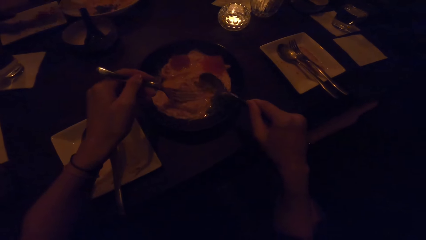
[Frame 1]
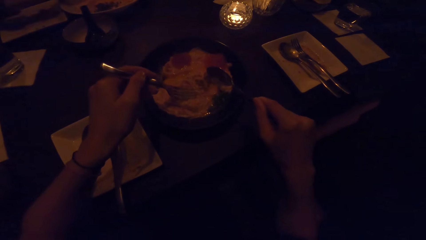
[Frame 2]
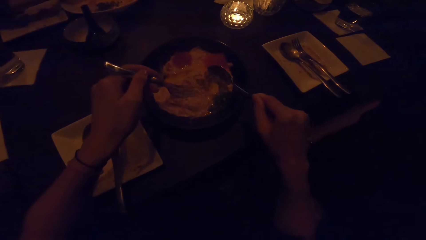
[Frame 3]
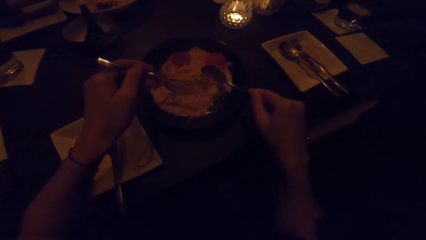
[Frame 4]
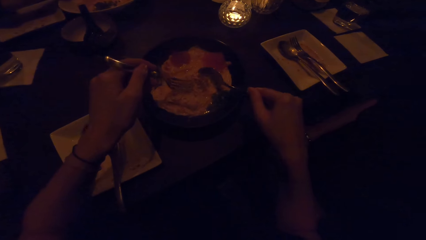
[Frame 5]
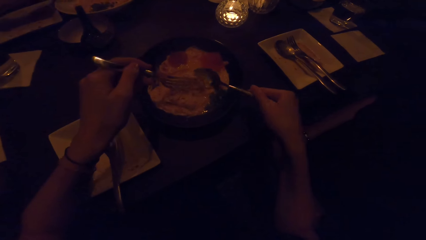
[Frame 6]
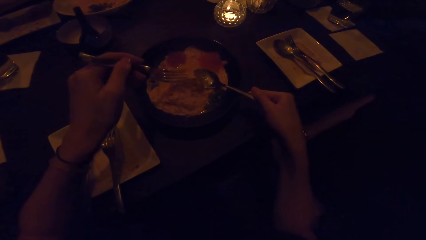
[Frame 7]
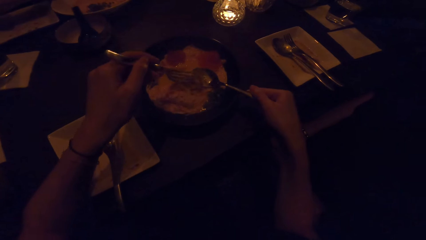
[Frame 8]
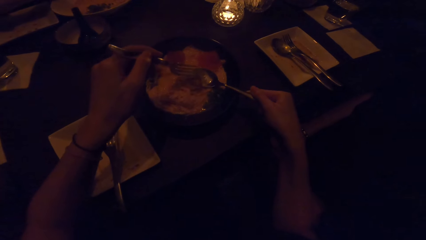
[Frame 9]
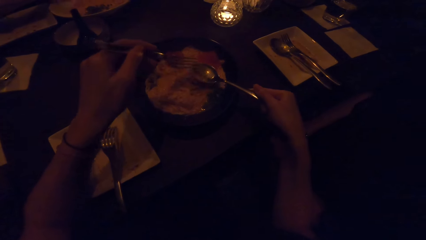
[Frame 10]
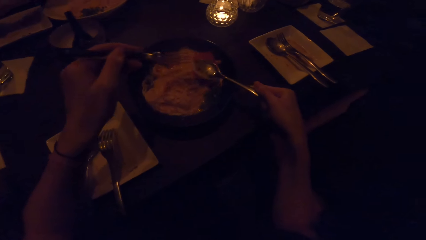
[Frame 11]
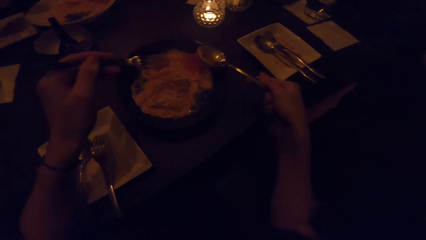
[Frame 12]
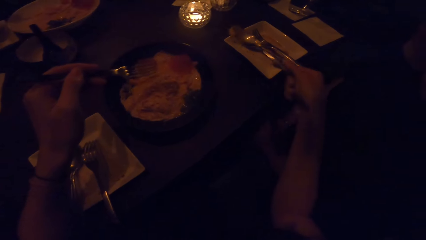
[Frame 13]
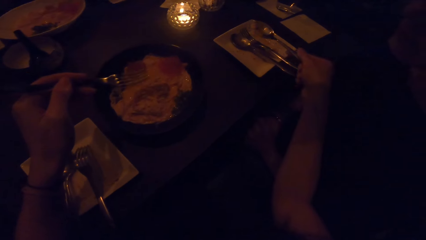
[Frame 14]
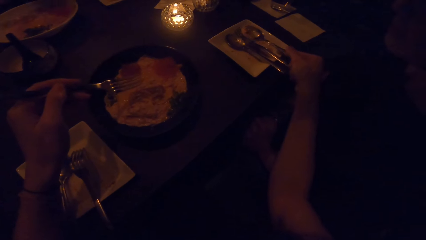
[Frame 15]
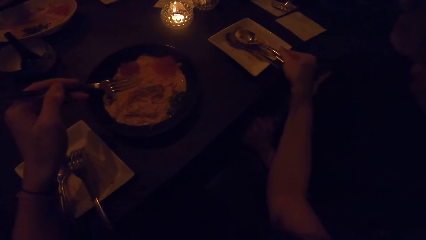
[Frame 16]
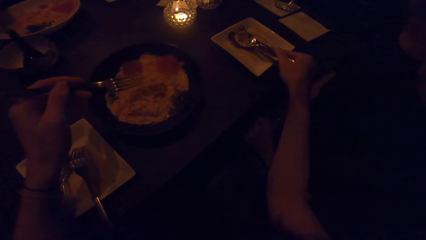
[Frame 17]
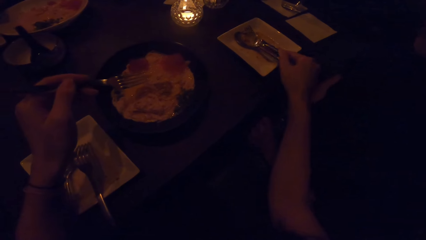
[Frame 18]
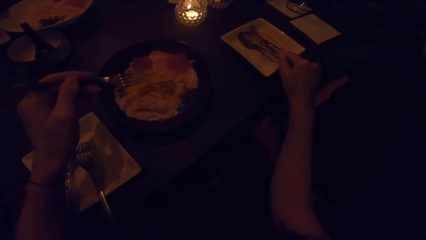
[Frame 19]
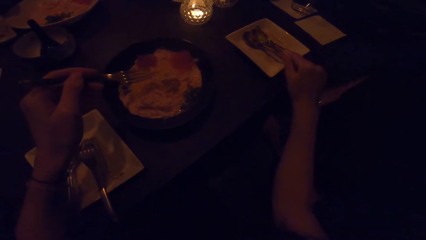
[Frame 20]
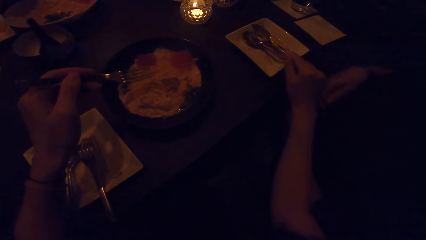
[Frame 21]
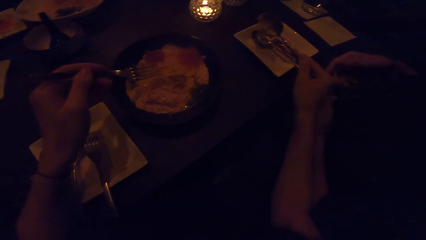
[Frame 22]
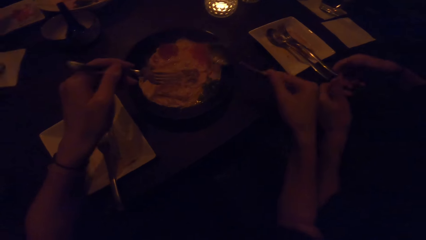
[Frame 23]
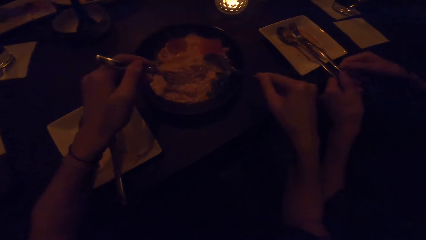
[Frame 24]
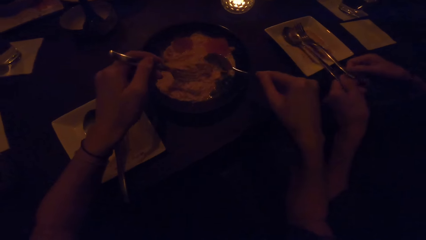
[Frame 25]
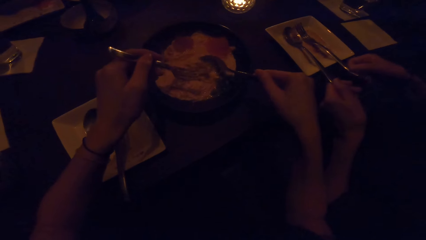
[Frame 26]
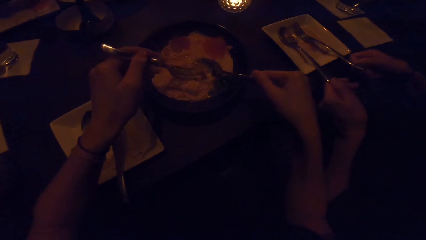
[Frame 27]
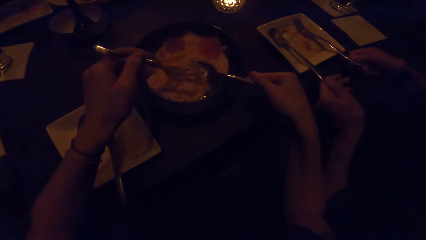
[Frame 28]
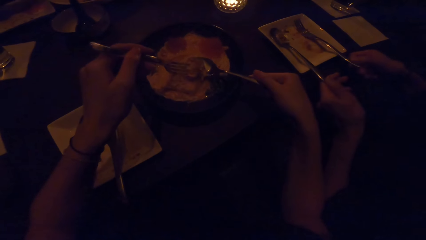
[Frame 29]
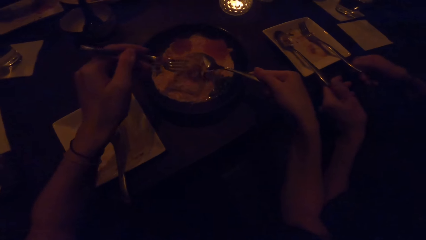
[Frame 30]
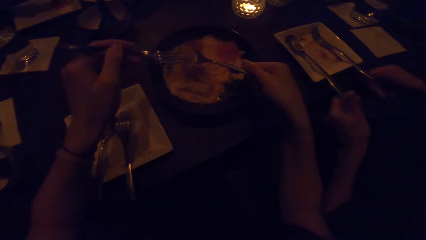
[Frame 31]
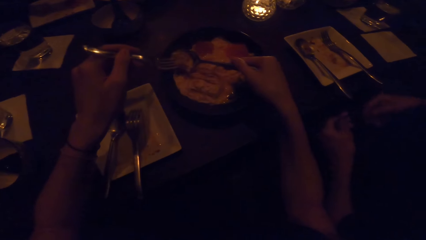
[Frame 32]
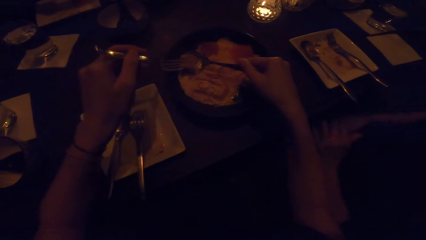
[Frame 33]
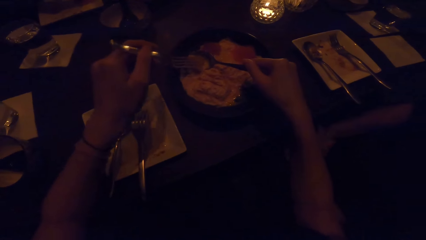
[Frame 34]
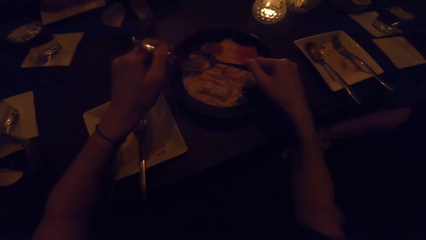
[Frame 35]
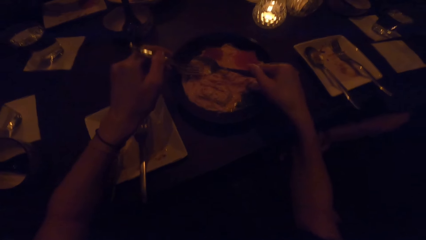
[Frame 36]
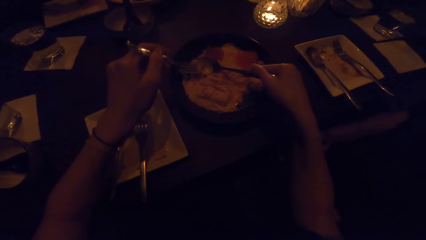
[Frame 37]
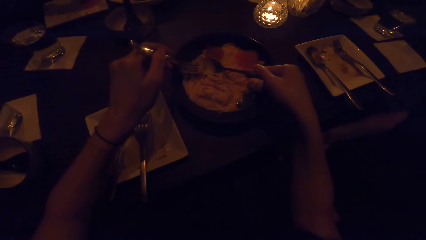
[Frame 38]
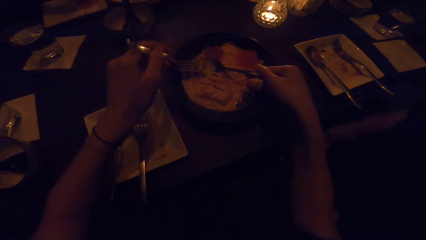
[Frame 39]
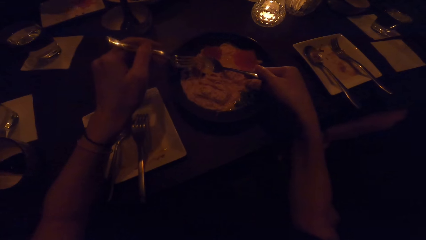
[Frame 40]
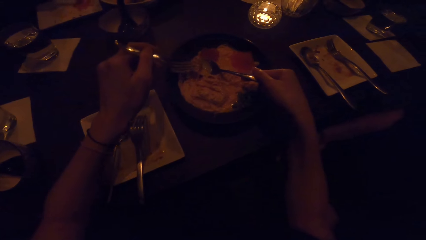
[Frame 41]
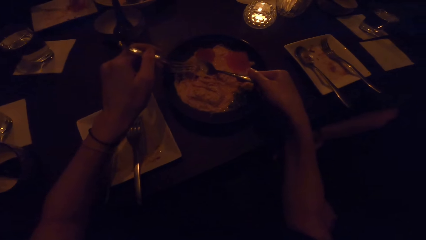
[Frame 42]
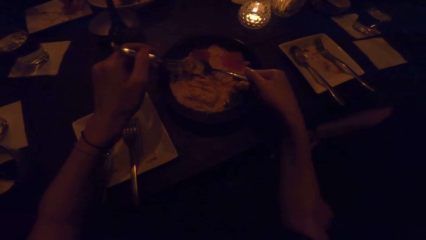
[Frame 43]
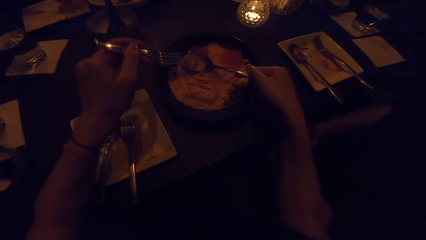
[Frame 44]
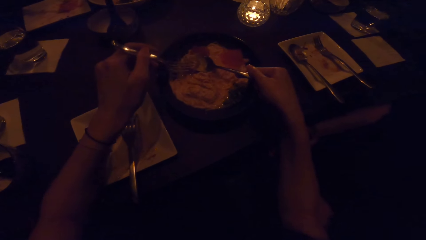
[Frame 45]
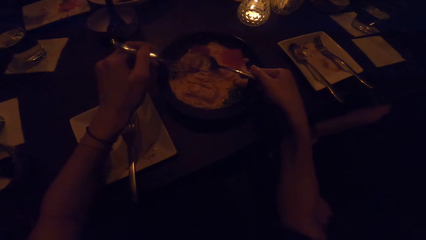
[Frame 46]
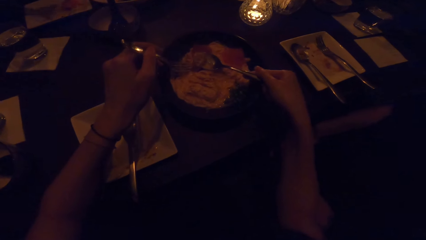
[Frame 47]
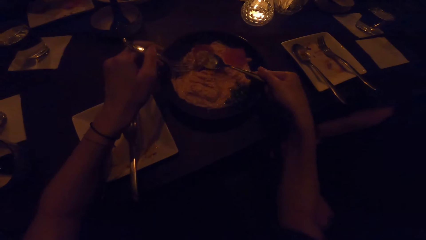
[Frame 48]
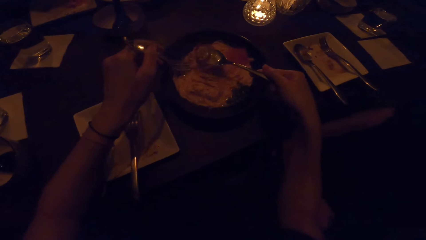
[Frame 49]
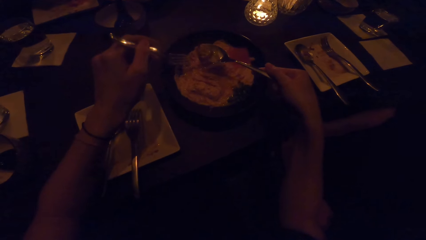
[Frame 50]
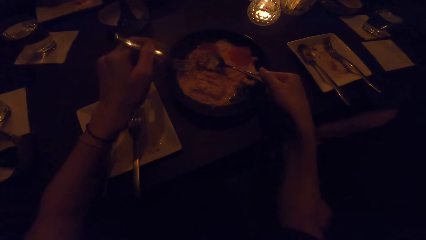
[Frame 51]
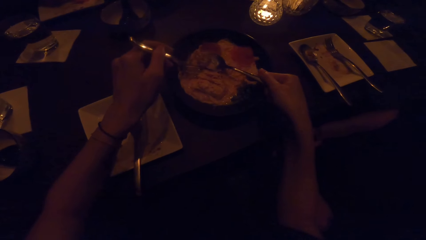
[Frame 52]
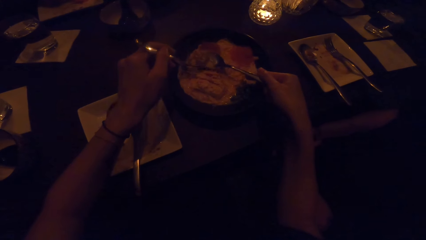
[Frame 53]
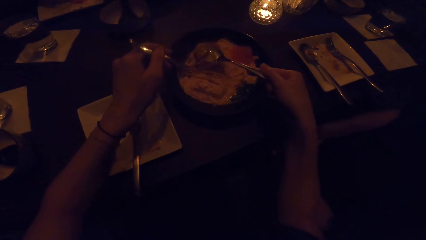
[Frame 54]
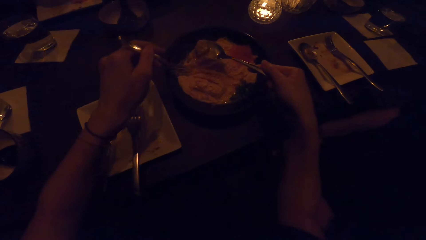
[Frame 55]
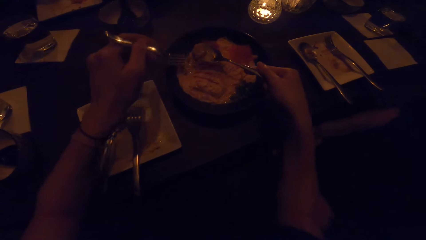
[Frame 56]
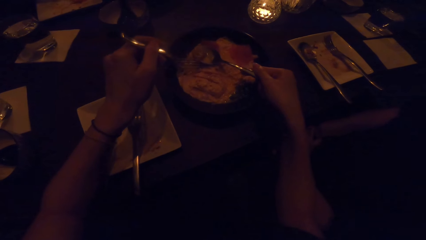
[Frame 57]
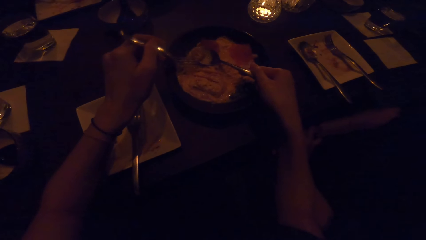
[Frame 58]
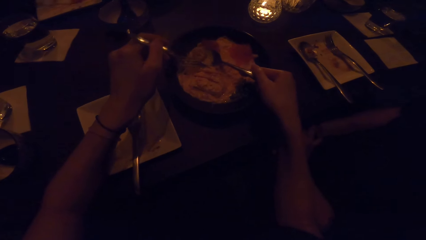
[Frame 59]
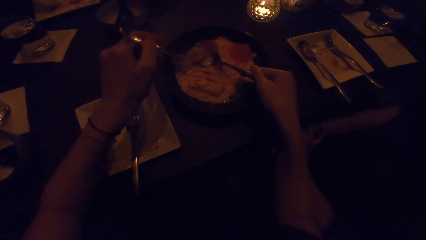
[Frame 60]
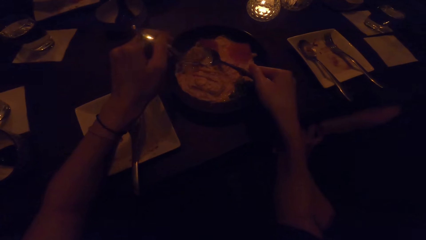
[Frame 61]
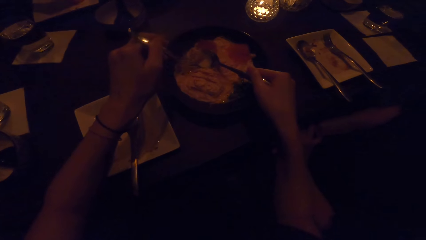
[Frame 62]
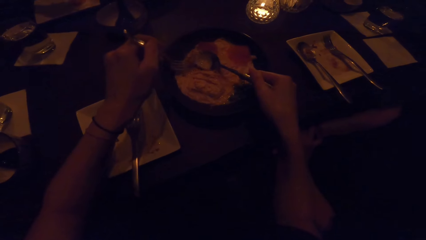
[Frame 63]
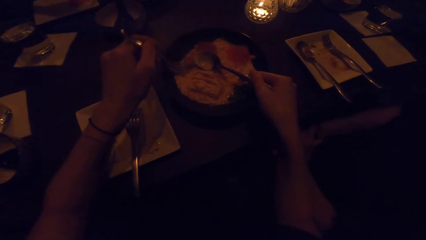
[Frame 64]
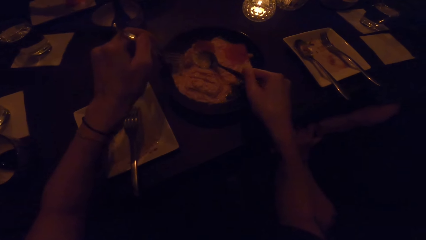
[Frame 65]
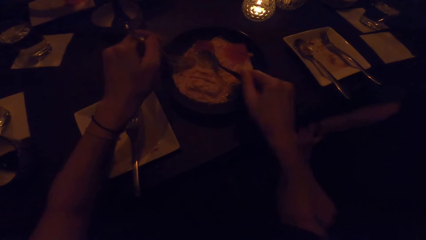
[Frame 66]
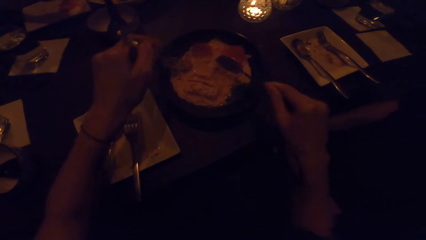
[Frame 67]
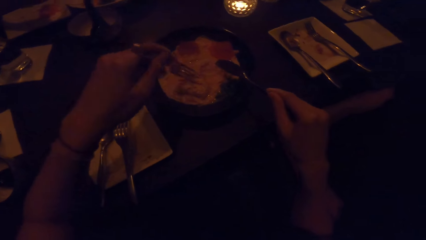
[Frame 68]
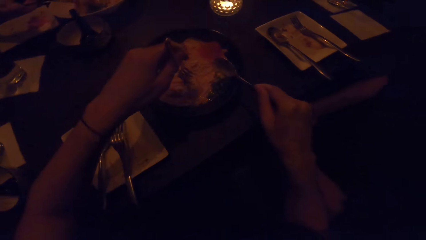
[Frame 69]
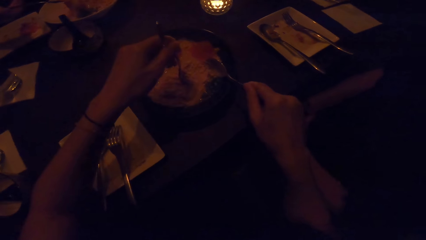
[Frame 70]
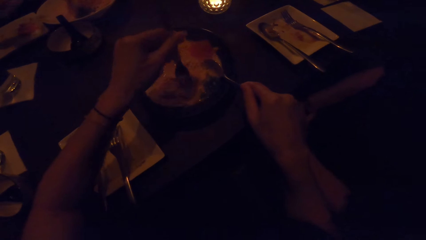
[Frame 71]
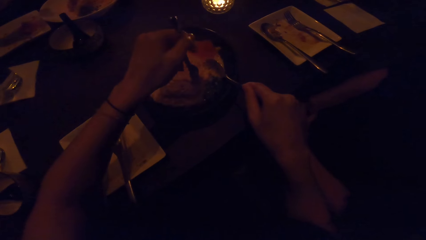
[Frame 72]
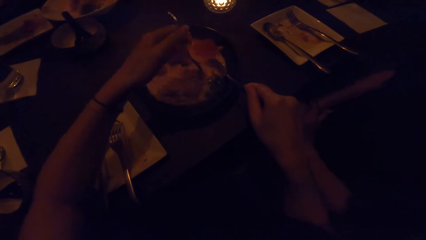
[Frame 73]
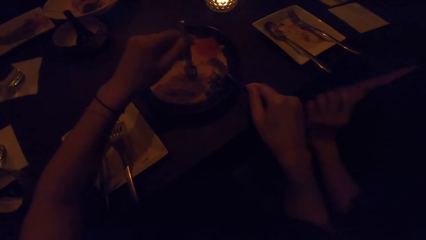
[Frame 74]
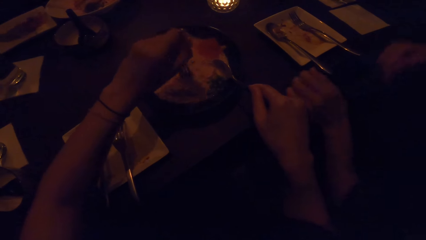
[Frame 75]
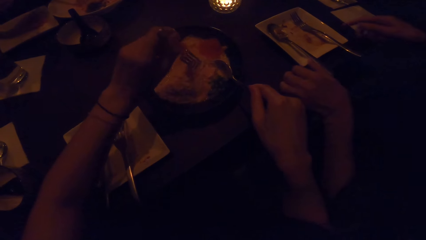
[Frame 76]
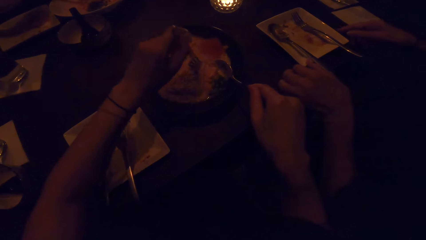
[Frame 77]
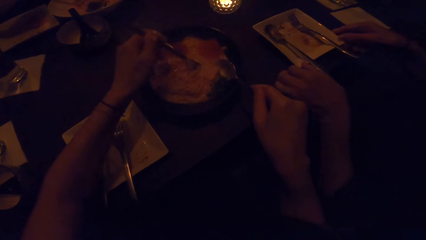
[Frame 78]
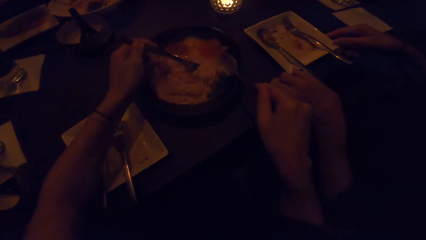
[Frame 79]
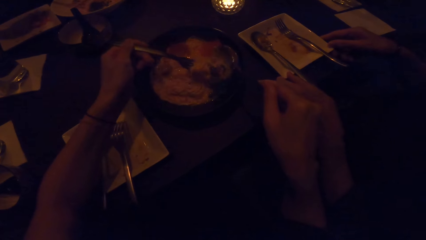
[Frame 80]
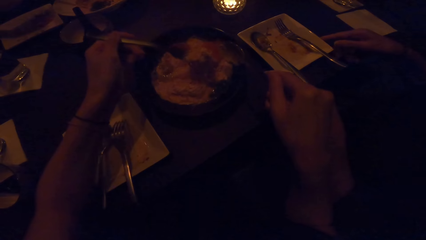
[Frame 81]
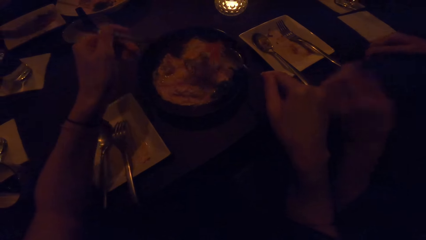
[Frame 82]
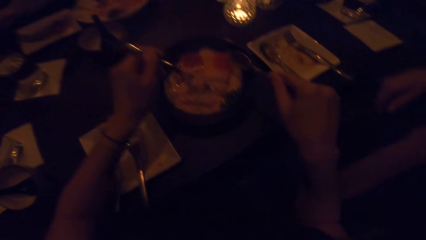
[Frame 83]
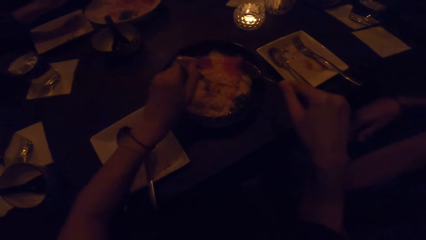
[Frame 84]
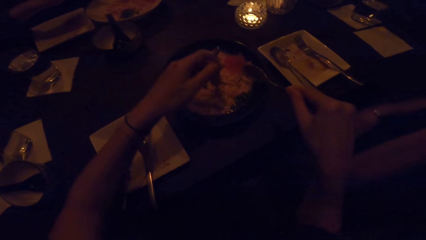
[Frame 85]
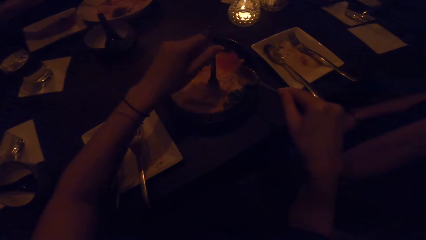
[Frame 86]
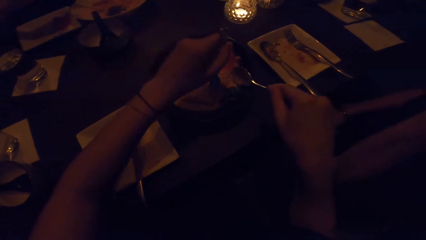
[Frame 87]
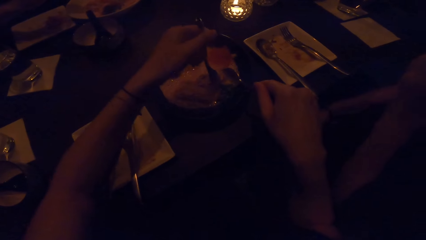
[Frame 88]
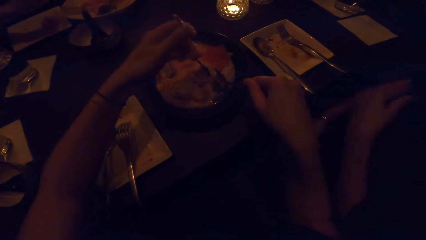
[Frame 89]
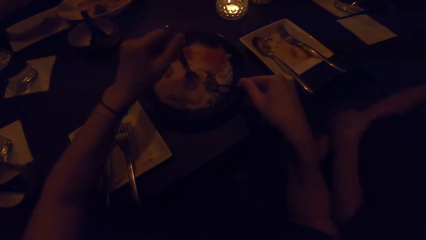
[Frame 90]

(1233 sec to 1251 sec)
The camera wearer takes food from the plate into the plate in front of a woman with the cutleries. They mix the food.
